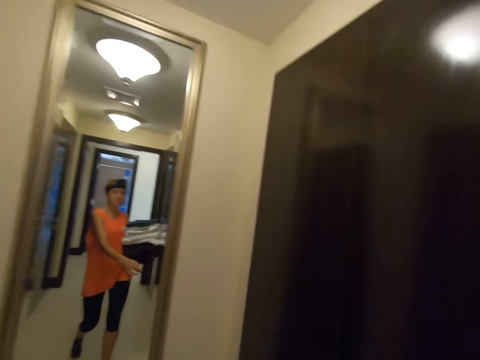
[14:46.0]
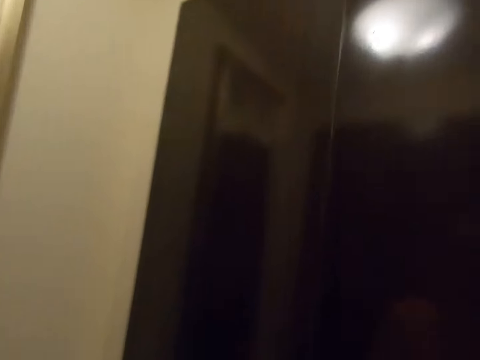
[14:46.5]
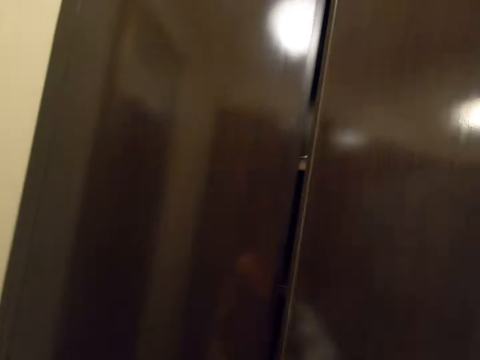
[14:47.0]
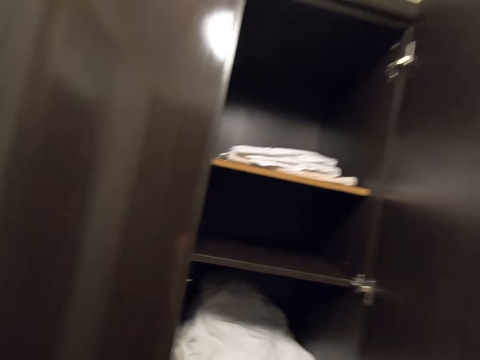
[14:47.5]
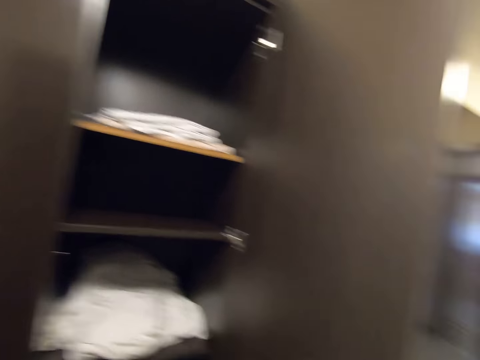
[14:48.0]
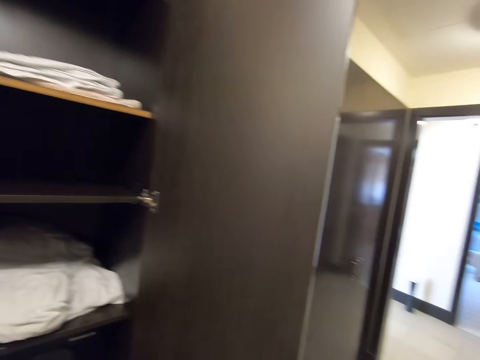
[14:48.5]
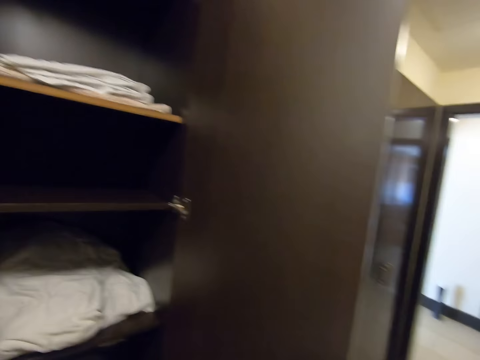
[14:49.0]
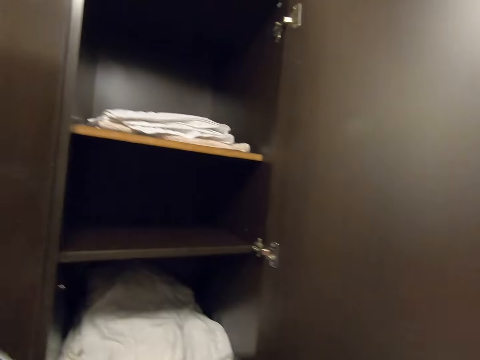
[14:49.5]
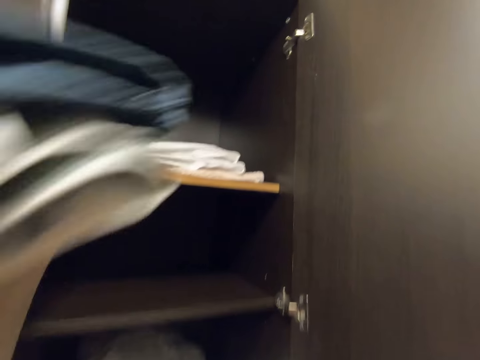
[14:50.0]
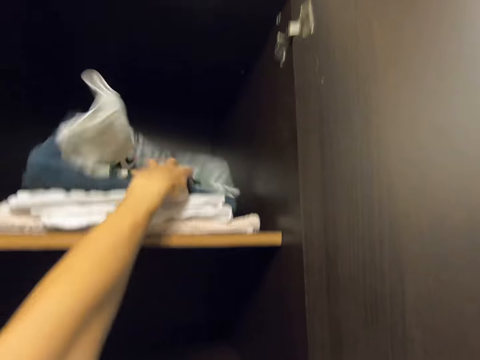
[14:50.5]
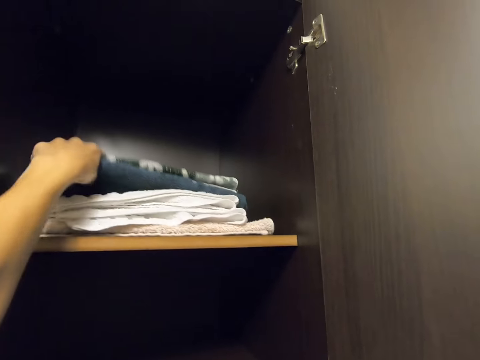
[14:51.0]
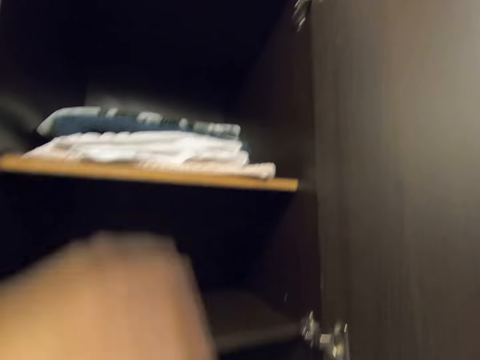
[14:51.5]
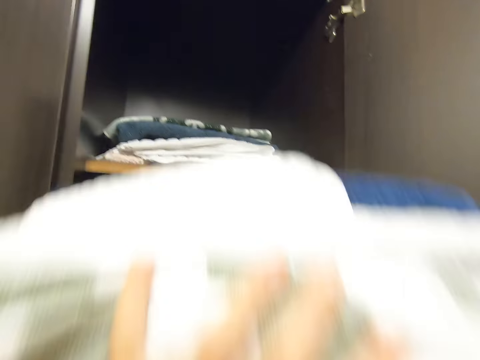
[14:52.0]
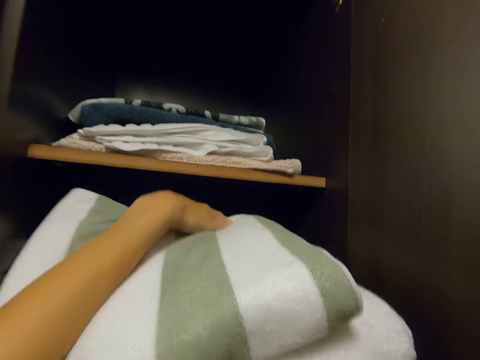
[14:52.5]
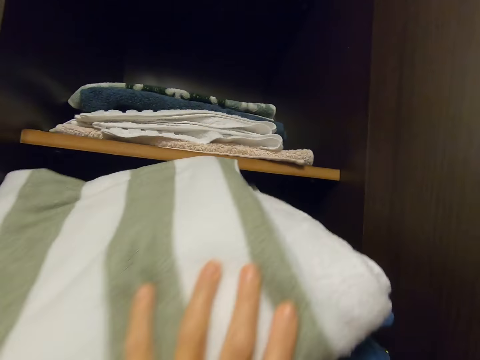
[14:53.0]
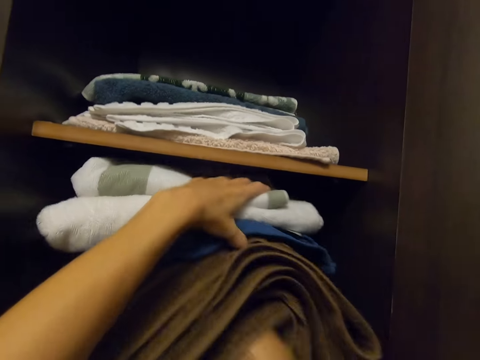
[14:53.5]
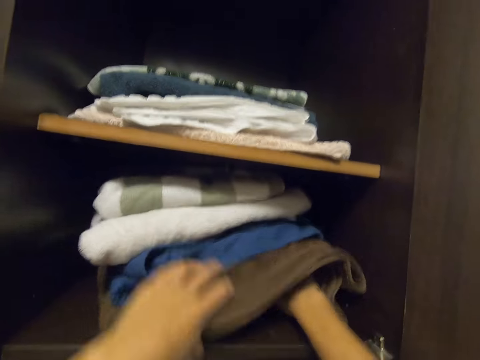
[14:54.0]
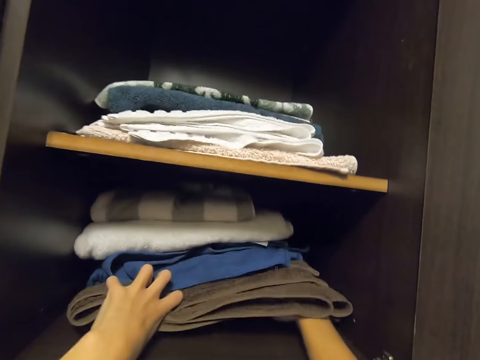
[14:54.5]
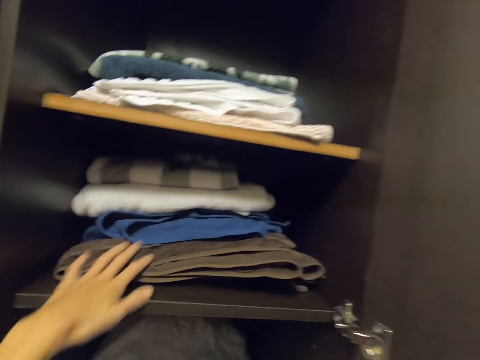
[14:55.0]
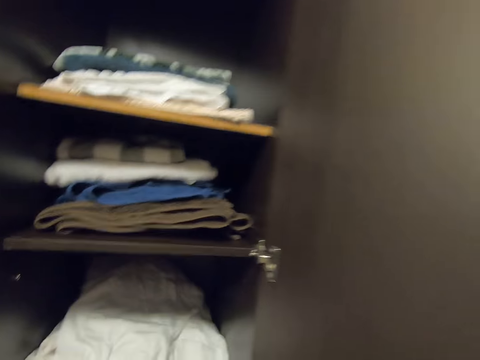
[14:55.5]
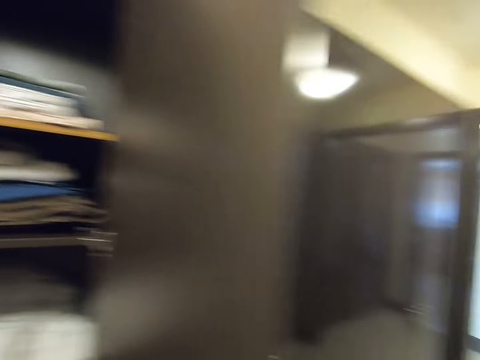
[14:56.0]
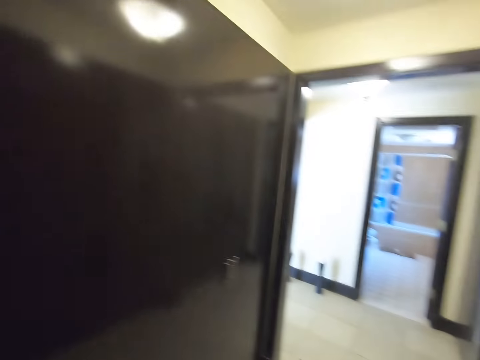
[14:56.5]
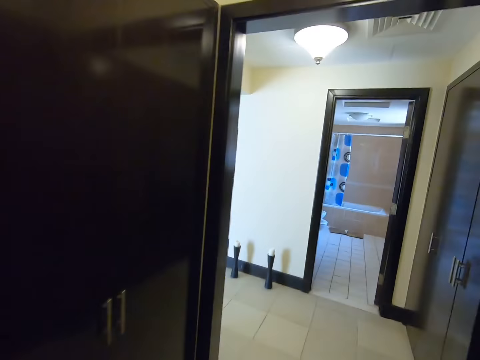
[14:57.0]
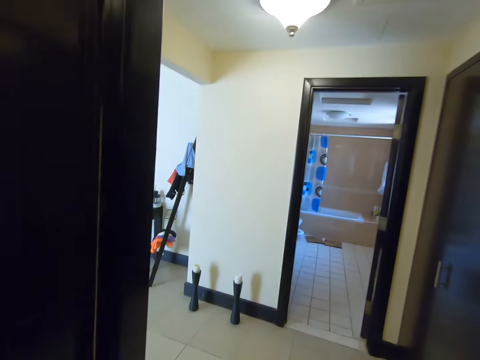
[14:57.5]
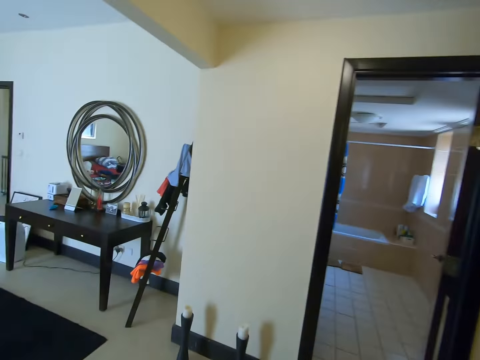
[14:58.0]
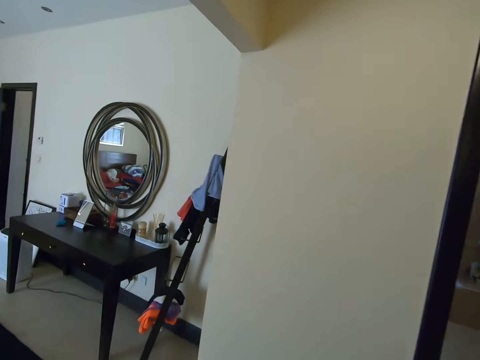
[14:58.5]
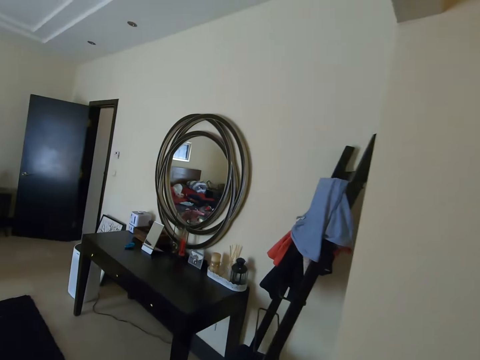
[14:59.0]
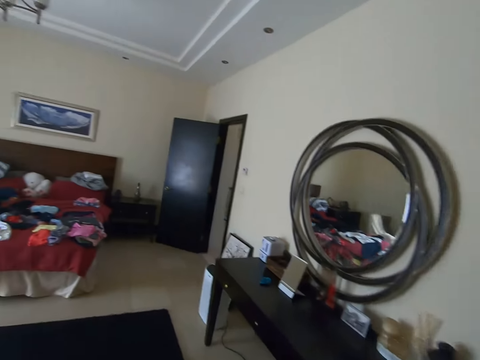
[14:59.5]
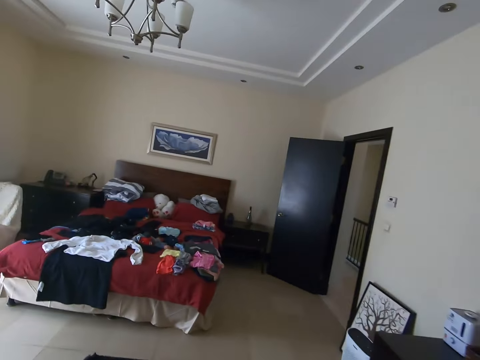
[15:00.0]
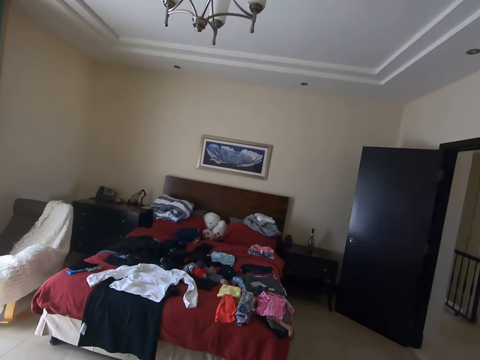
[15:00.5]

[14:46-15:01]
The camera wearer opens the wardrobe. They turn to the side. They put a towel in the wardrobe. They turn to the side and close the wardrobe. They walk around the room.

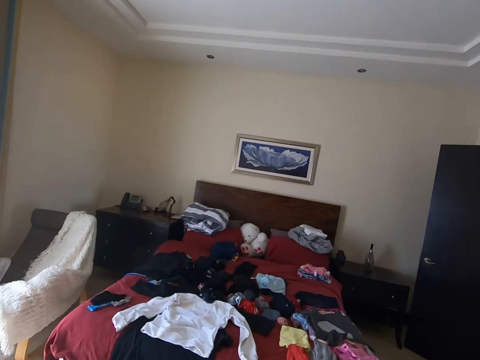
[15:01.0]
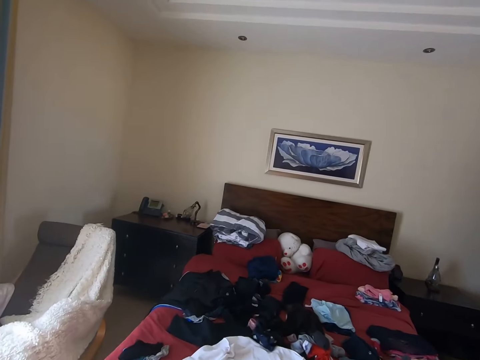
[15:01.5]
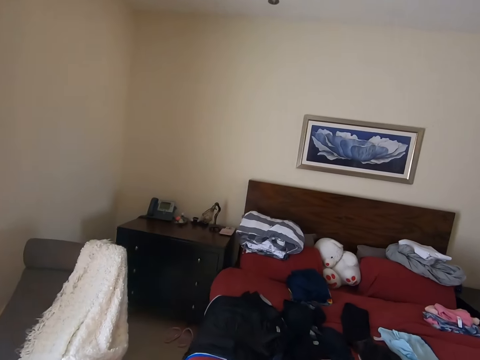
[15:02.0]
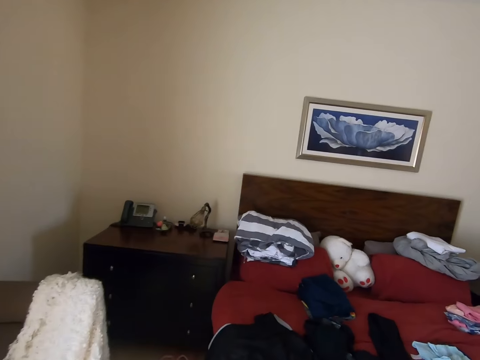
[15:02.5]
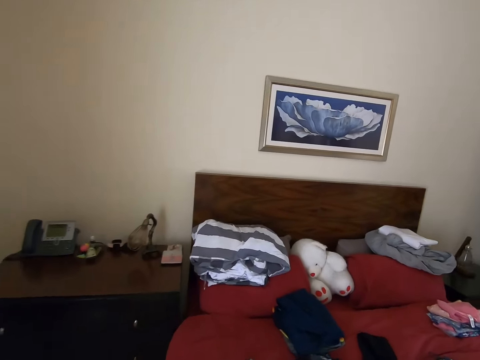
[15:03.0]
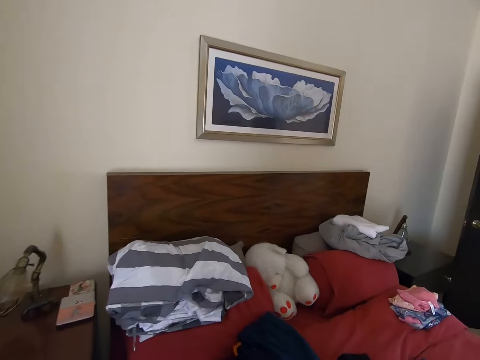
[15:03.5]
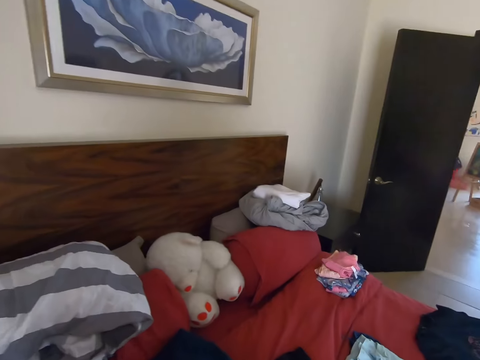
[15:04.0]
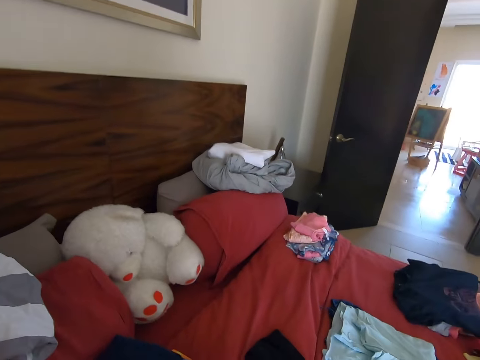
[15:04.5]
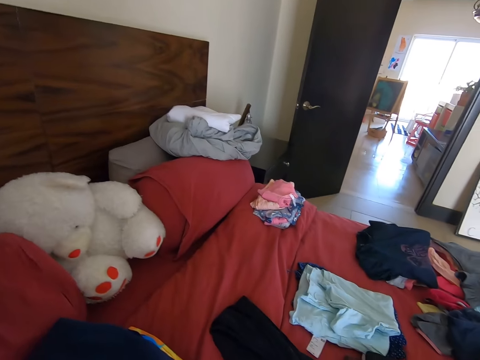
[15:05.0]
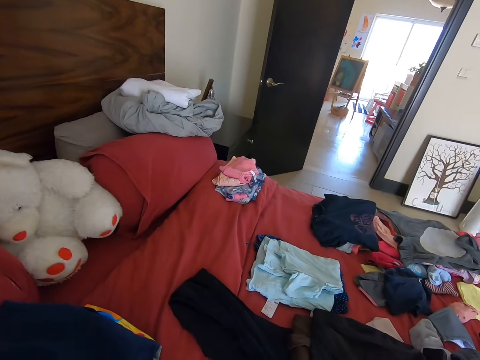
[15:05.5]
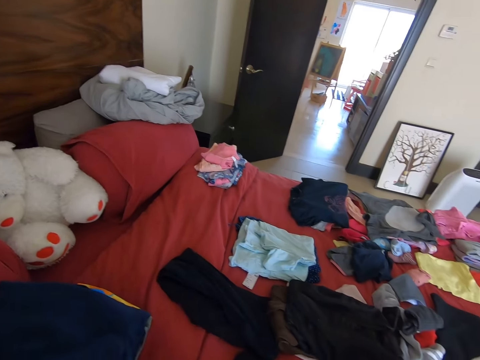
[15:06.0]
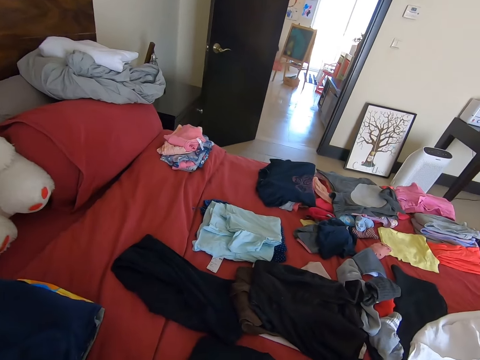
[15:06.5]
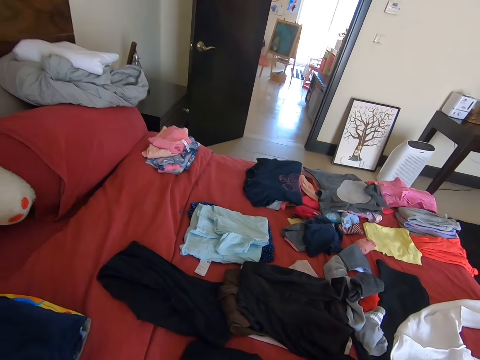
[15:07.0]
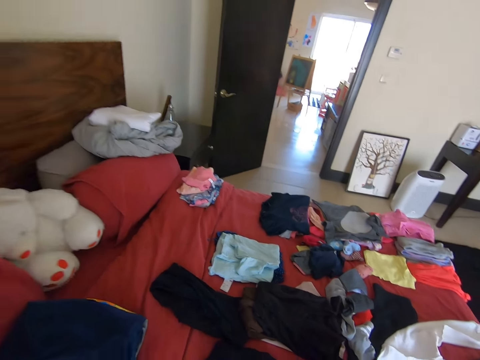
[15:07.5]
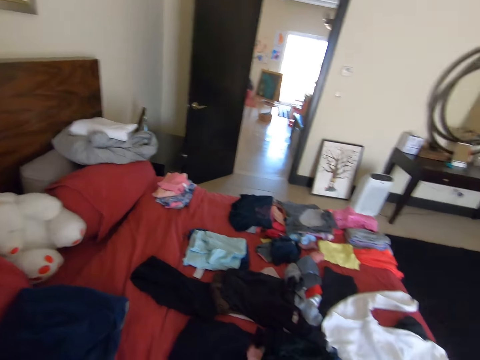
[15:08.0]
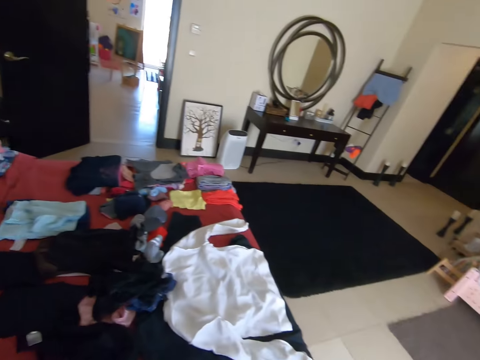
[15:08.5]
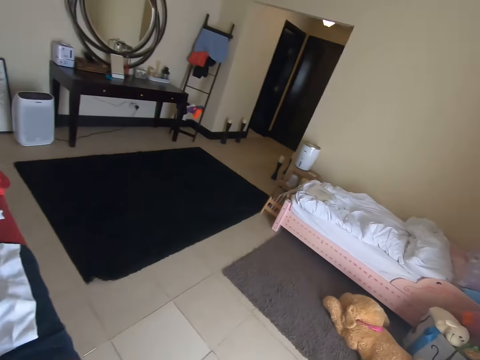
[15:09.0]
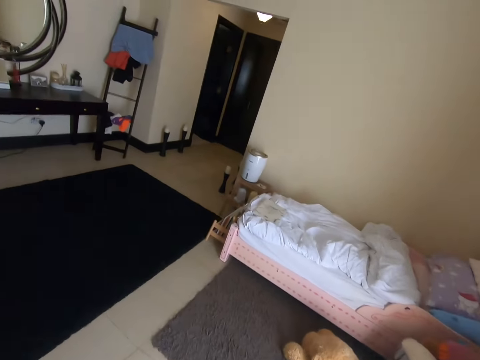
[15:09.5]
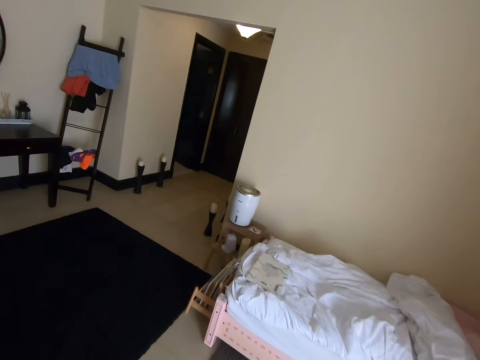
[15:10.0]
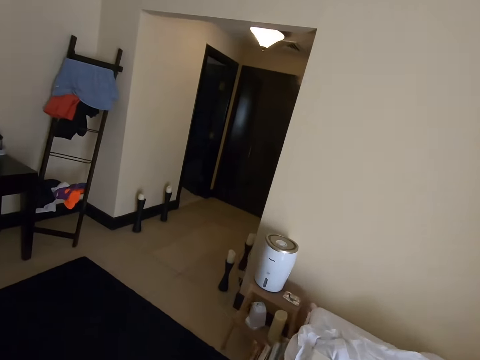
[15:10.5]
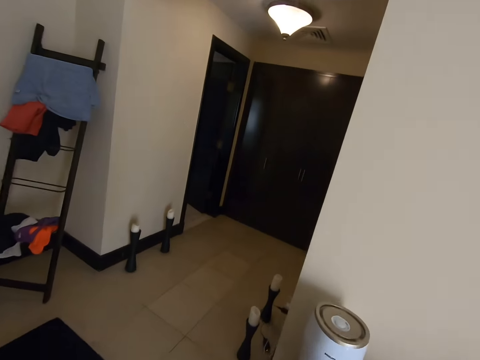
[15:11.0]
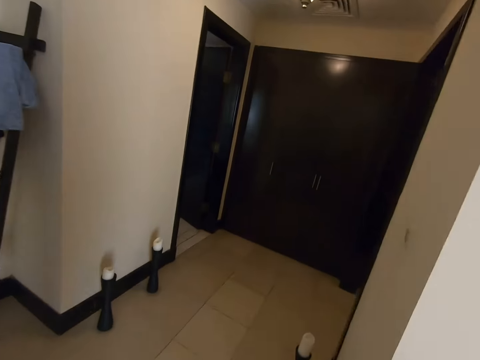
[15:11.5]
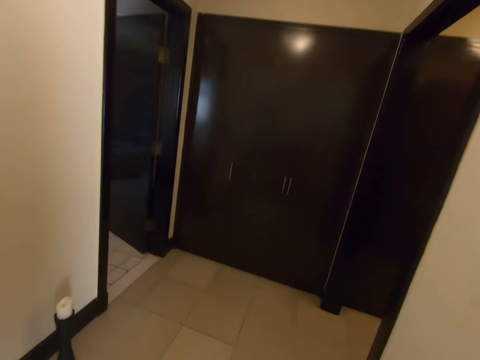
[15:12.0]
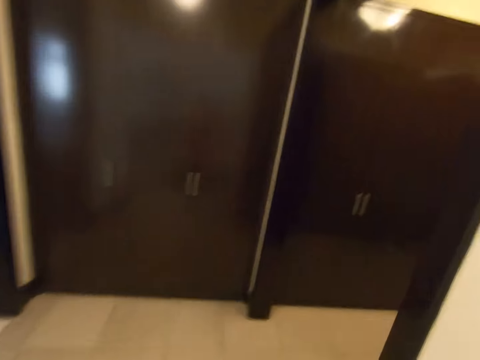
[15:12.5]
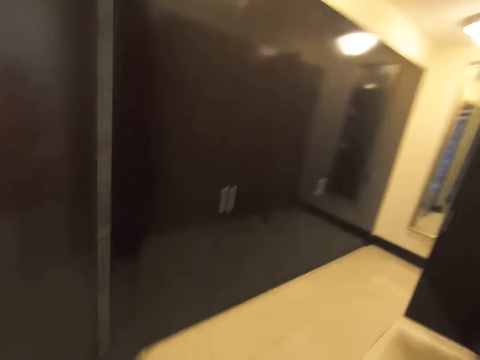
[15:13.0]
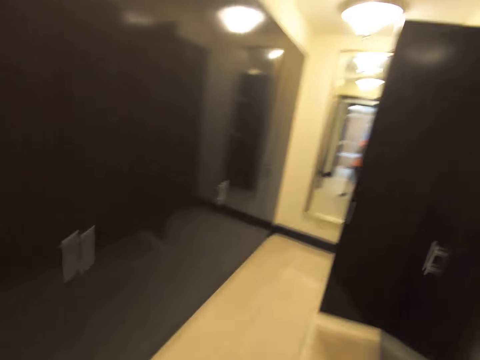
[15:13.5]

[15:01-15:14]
The camera wearer picks up clothes from a bed. They turn to the side. They walk around the room.
